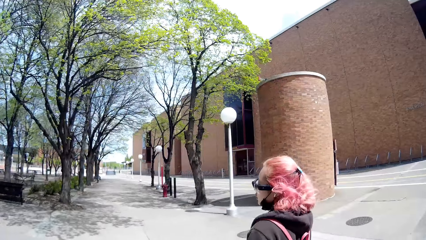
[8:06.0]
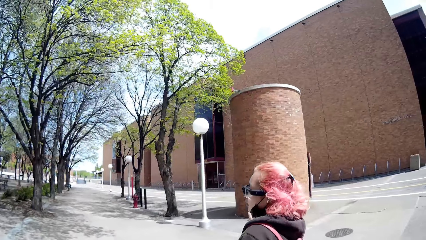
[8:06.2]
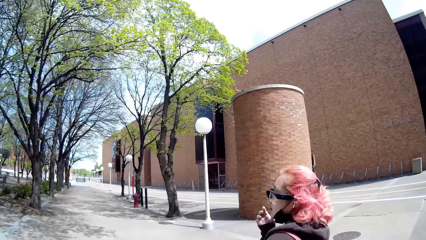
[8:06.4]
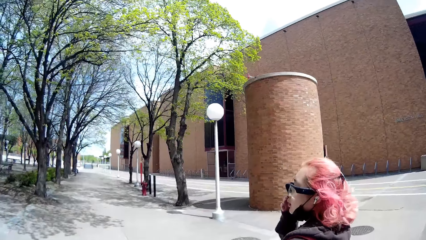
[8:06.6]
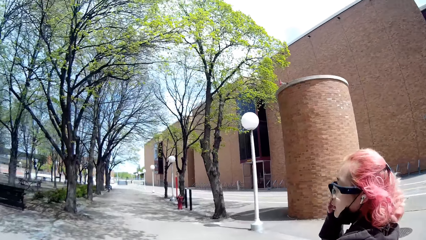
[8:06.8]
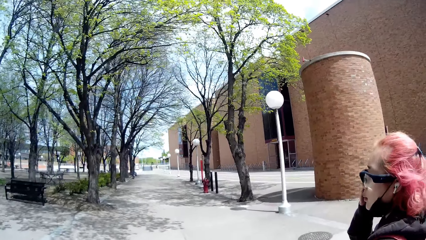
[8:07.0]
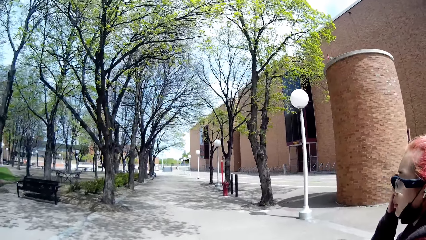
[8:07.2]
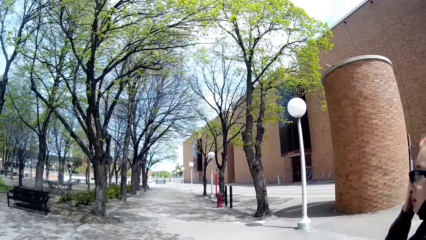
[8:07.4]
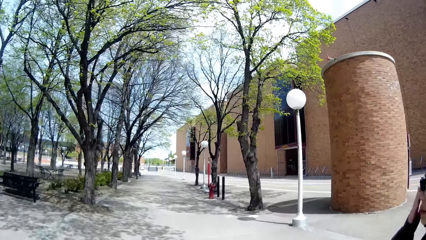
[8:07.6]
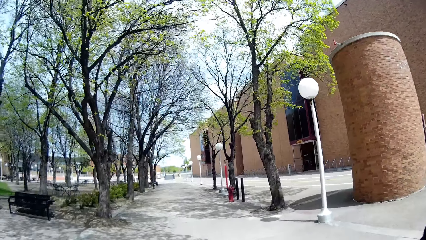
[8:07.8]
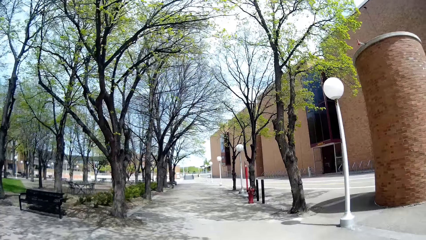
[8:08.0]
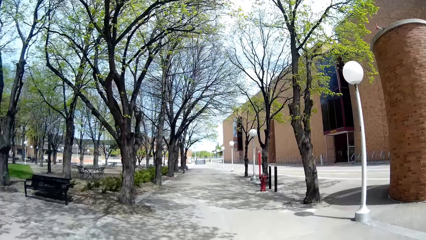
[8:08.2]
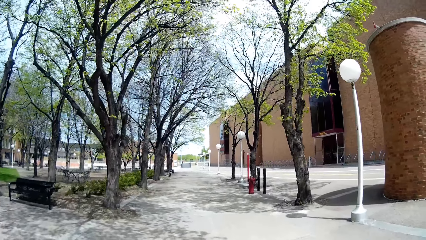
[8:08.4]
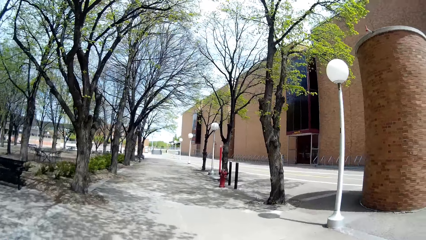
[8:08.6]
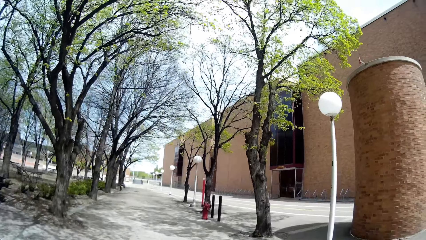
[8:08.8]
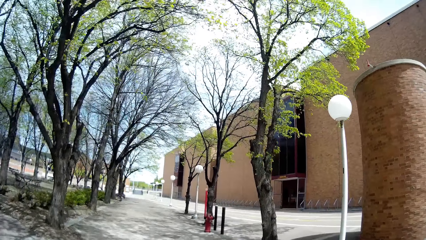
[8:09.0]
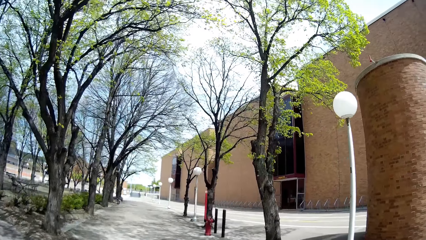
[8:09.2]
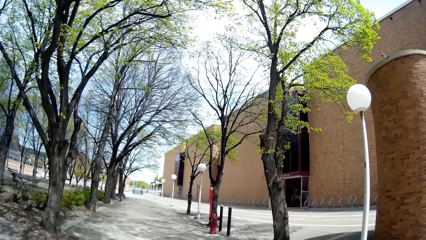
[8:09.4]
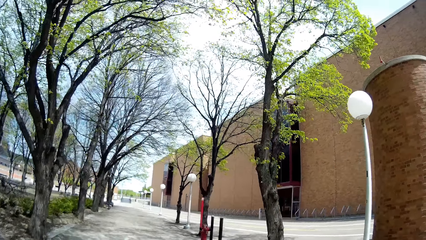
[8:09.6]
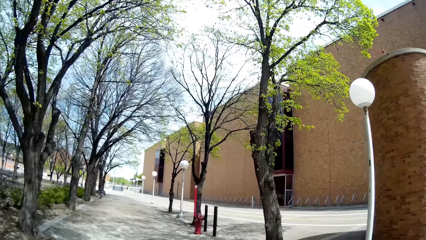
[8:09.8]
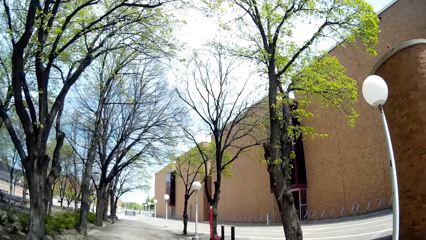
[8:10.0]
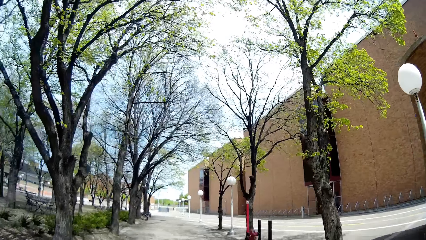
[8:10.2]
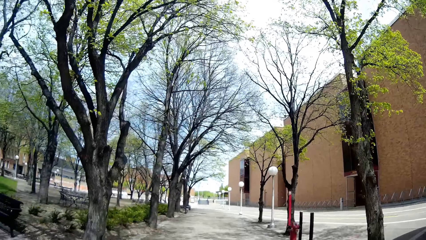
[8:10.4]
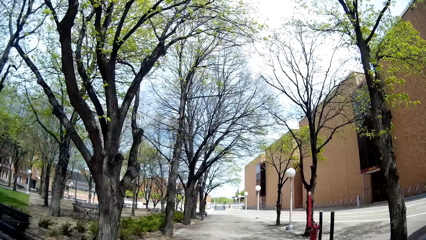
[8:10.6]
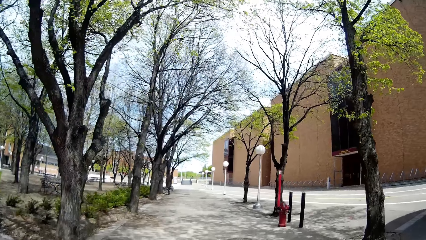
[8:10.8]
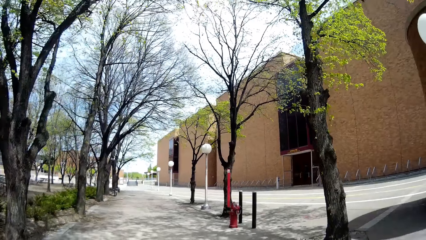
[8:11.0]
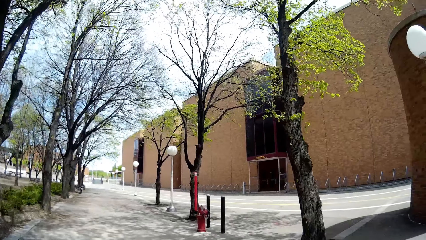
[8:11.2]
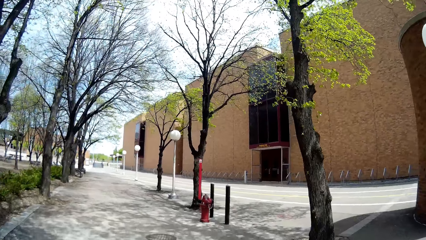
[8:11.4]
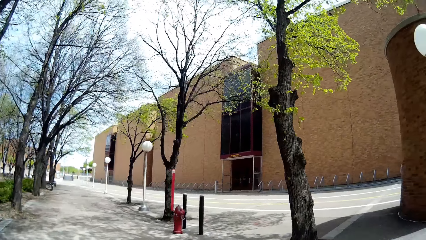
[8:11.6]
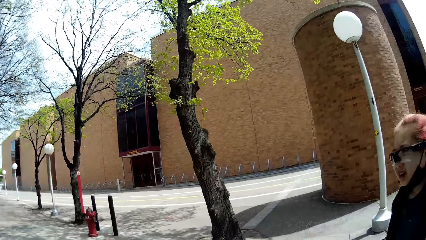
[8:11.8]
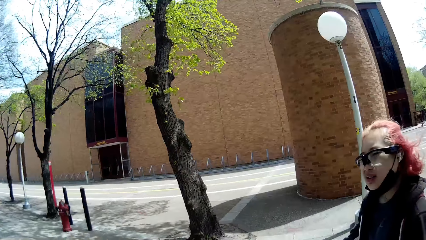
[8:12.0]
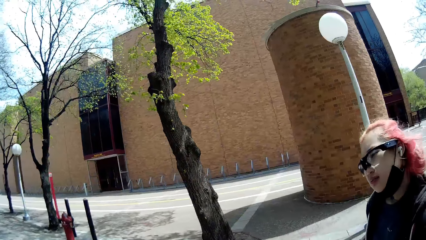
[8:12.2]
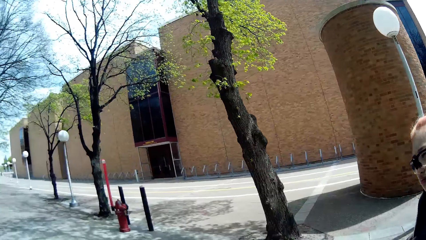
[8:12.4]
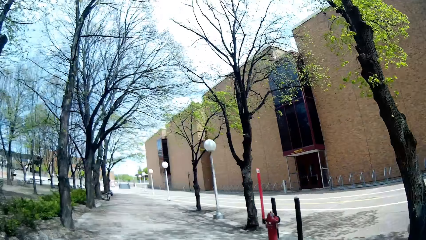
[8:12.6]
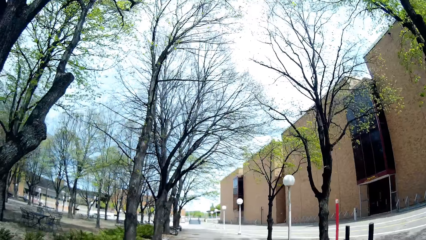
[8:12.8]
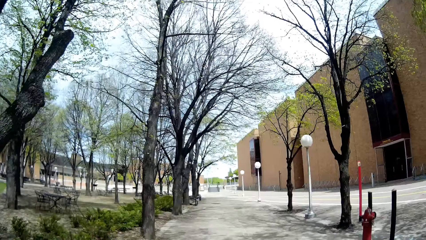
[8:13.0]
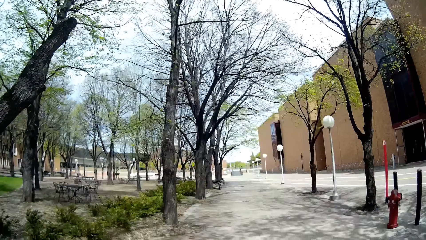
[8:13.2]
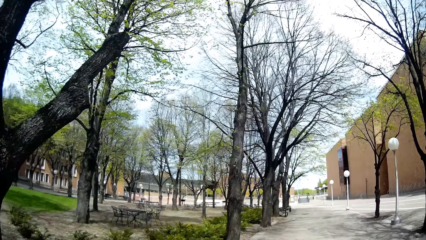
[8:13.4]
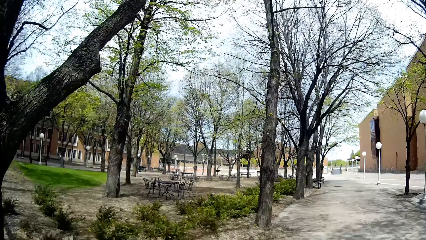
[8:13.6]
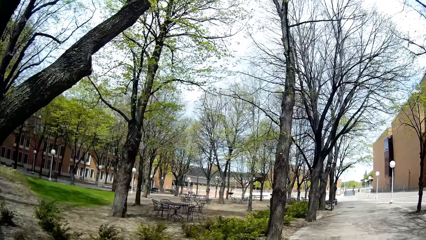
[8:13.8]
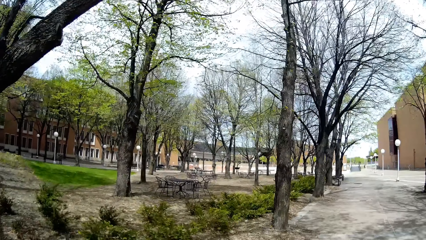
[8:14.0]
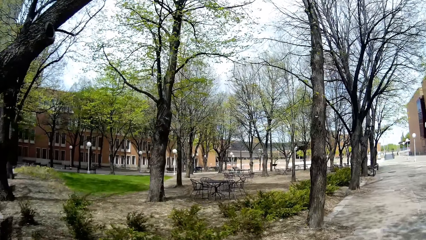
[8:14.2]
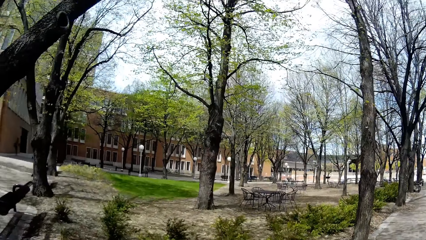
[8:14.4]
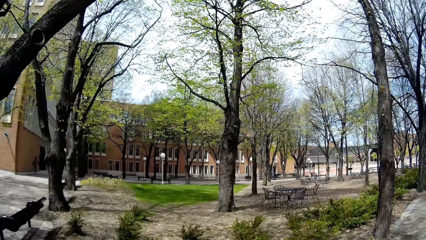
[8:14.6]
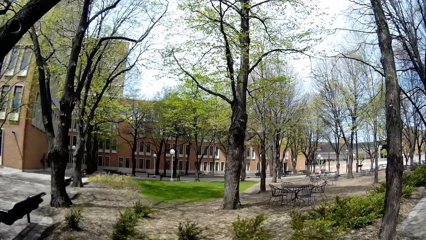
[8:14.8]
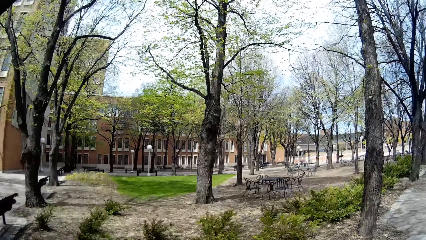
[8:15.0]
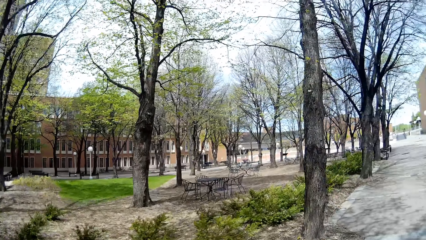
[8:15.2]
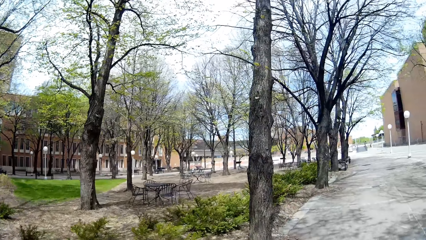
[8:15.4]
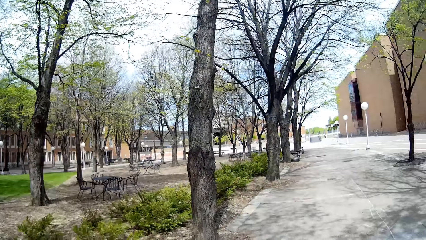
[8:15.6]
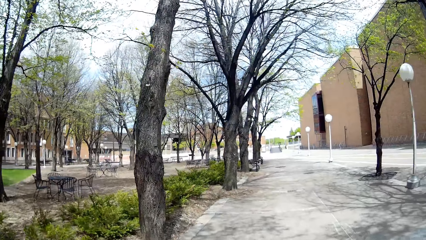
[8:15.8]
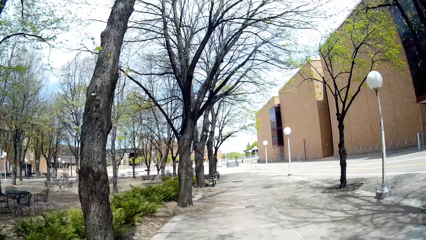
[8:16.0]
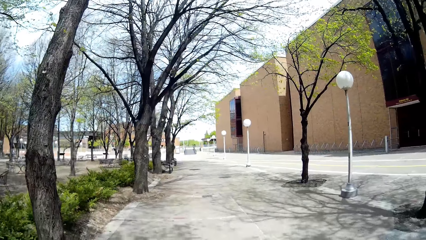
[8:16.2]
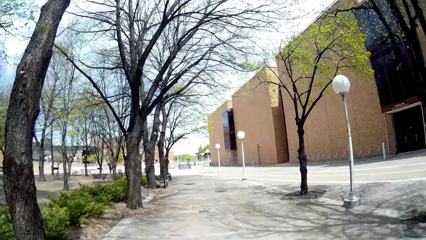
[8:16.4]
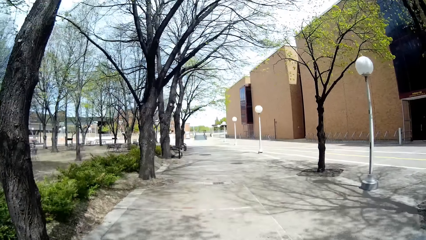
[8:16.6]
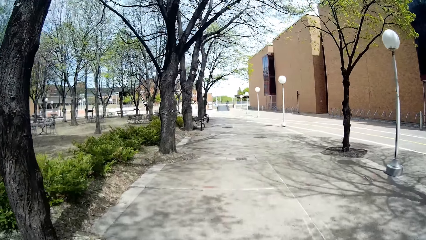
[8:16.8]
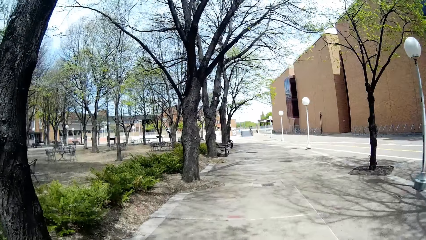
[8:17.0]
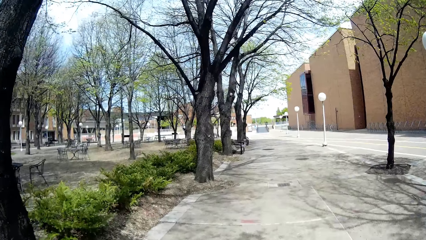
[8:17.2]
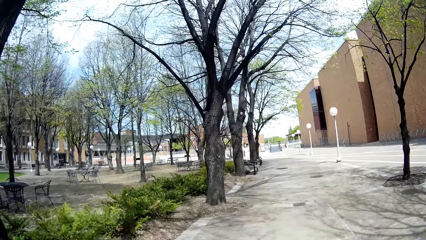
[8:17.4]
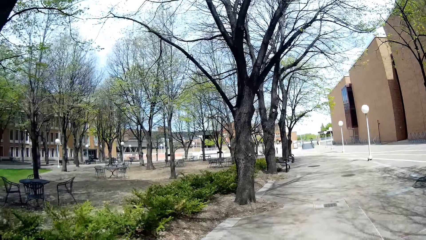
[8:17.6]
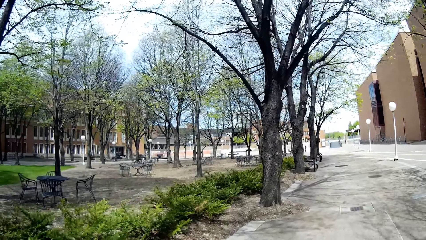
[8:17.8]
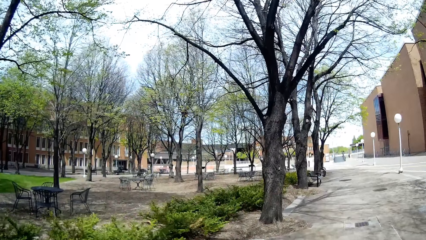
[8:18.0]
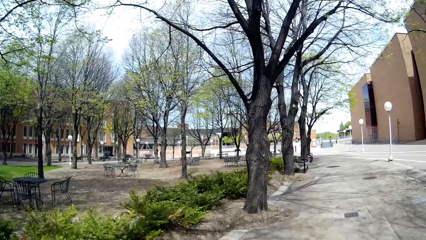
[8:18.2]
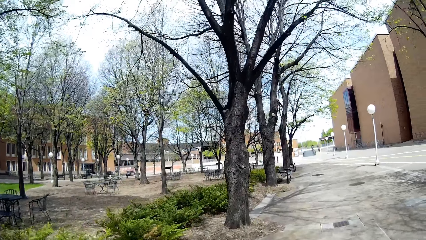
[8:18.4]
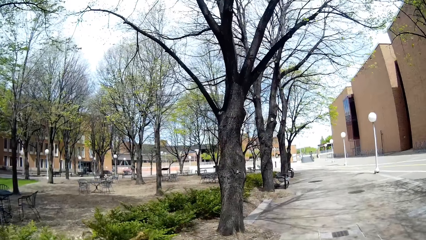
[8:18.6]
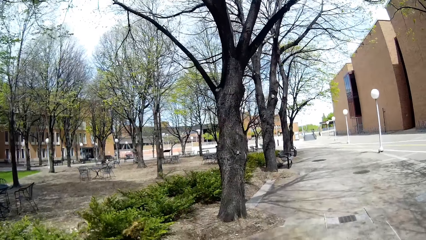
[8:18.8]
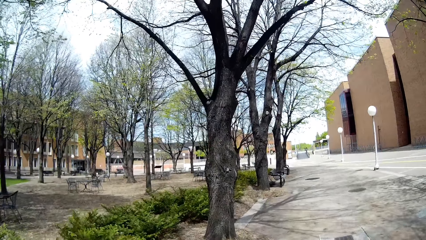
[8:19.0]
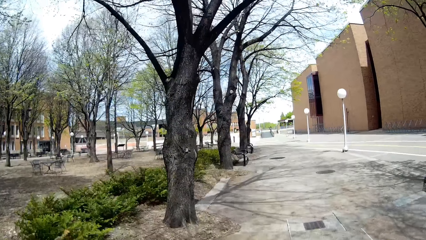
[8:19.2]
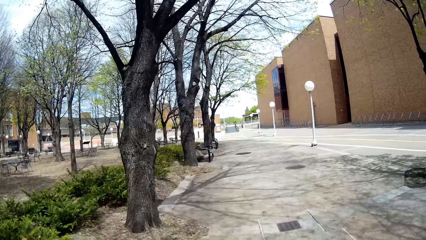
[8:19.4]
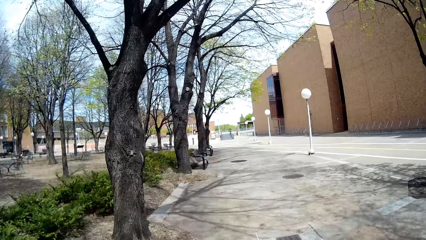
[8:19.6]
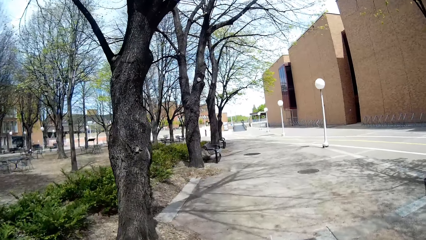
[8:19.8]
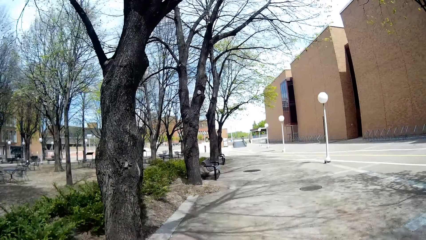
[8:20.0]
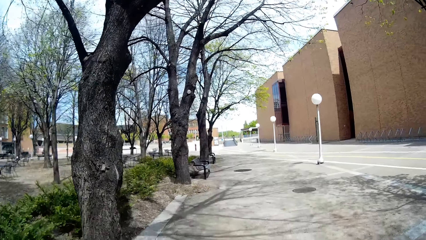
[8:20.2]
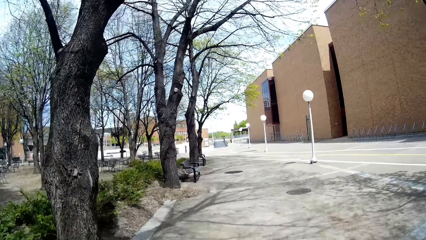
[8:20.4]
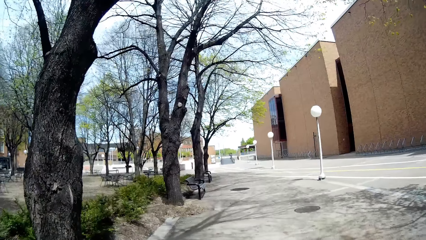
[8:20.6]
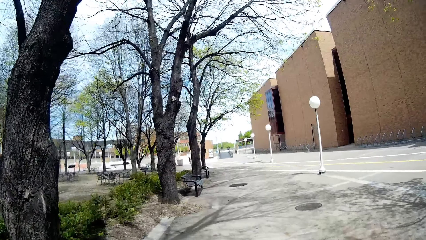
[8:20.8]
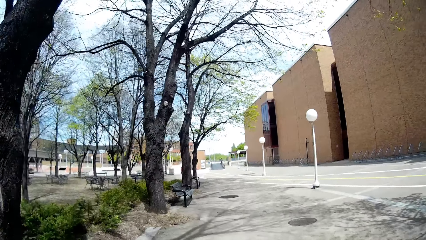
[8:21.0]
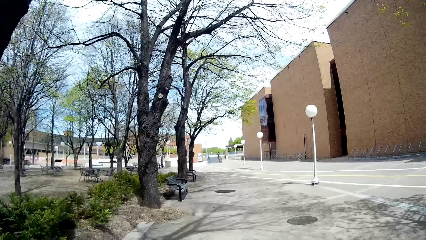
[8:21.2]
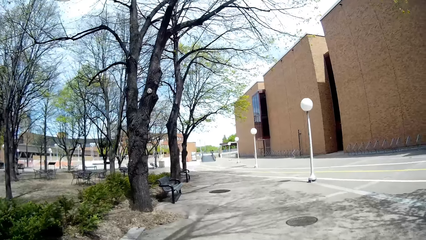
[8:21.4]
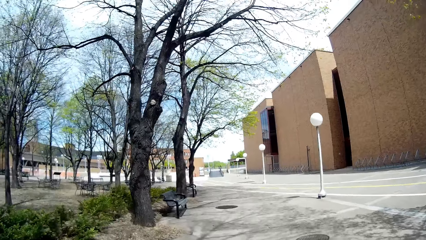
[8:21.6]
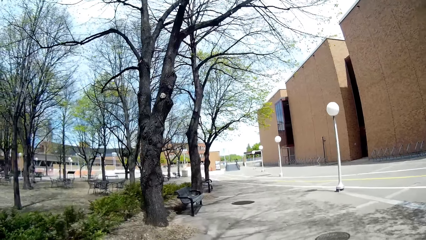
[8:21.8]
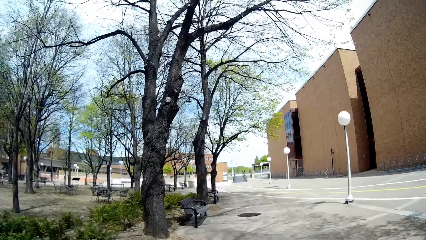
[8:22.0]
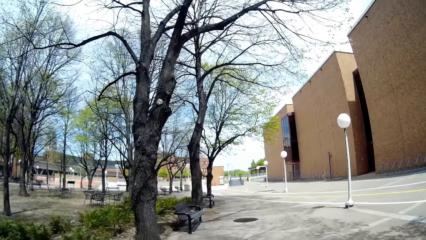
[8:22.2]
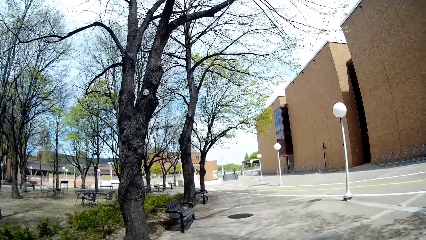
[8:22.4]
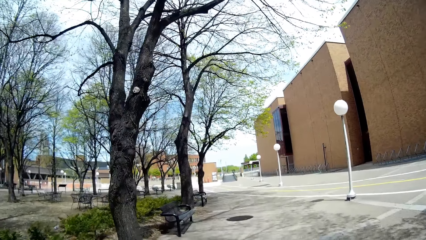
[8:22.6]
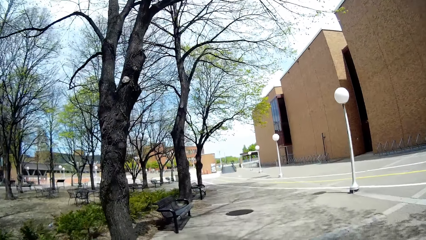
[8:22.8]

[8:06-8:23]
A lady touches her face.
